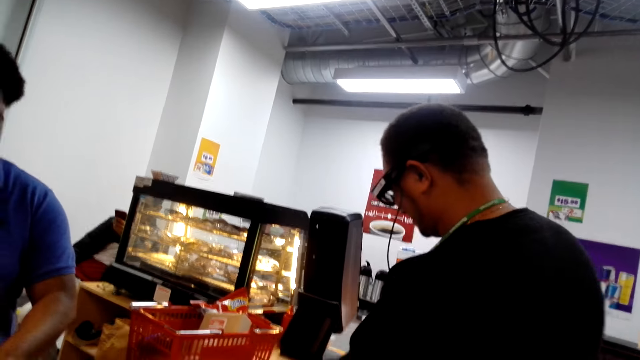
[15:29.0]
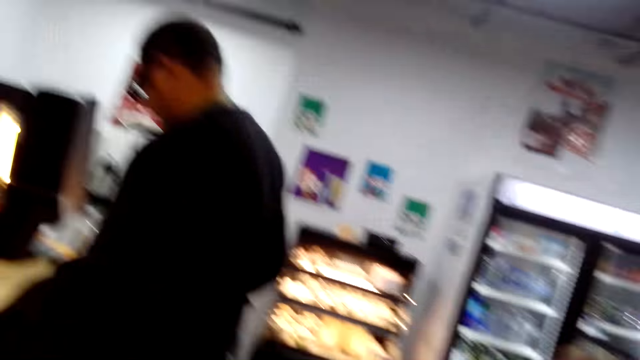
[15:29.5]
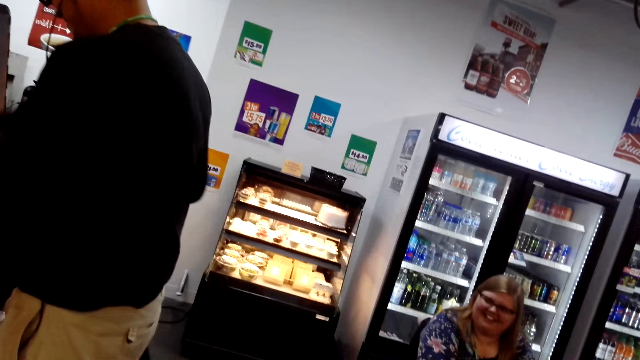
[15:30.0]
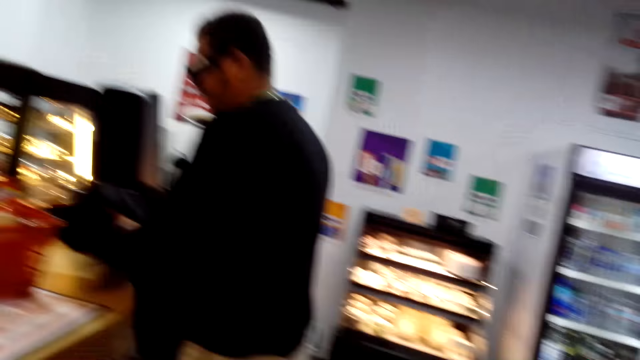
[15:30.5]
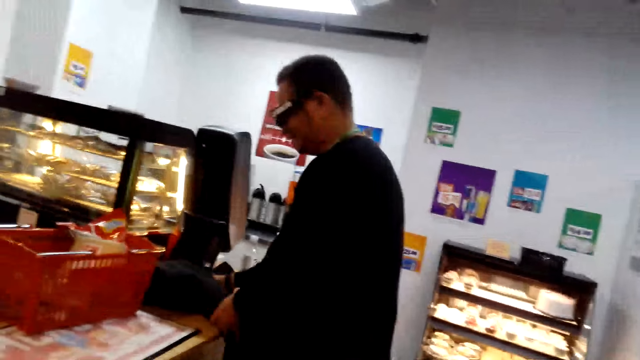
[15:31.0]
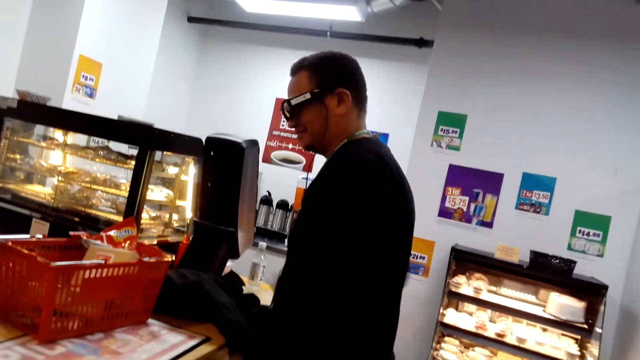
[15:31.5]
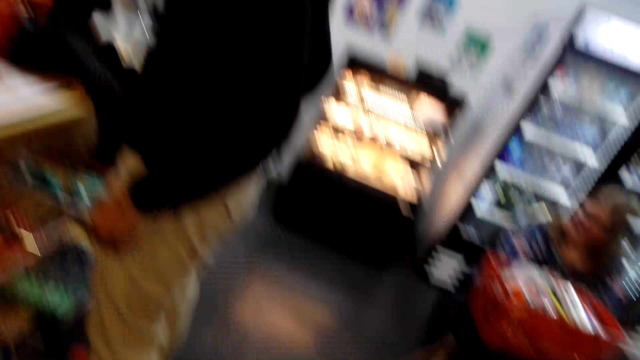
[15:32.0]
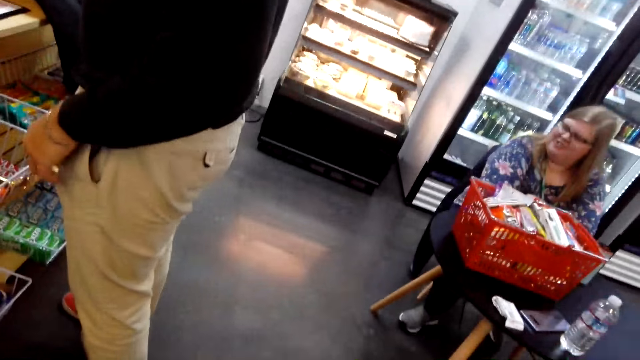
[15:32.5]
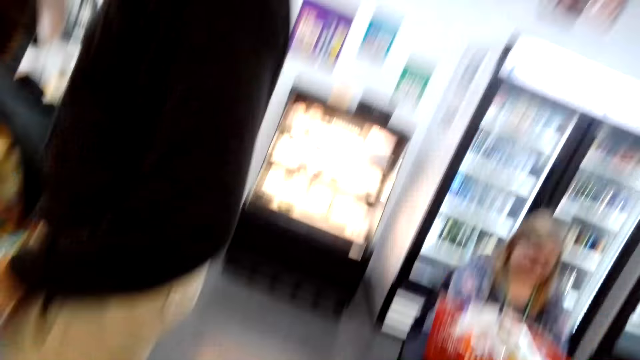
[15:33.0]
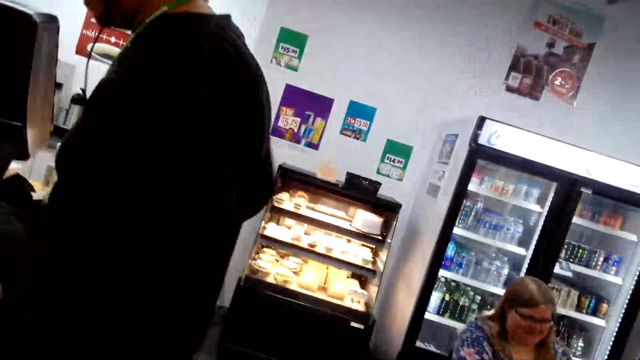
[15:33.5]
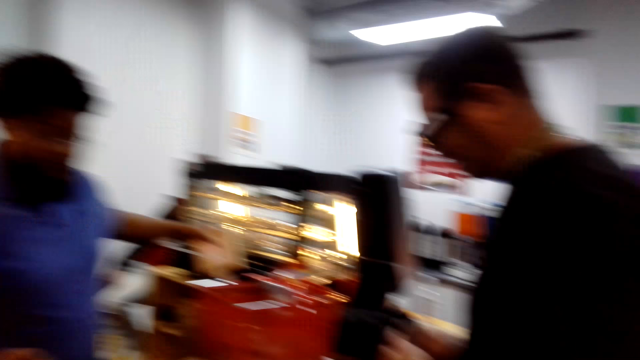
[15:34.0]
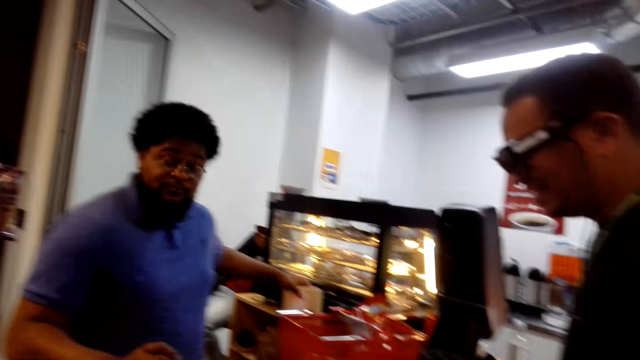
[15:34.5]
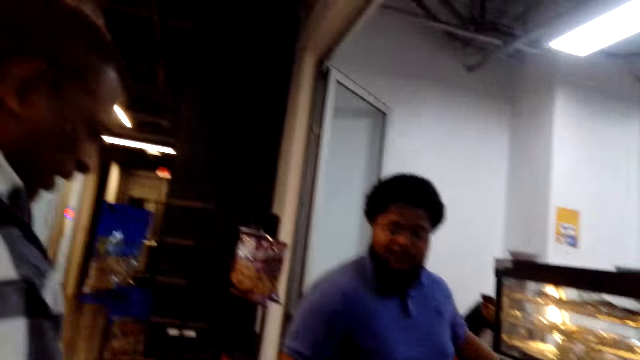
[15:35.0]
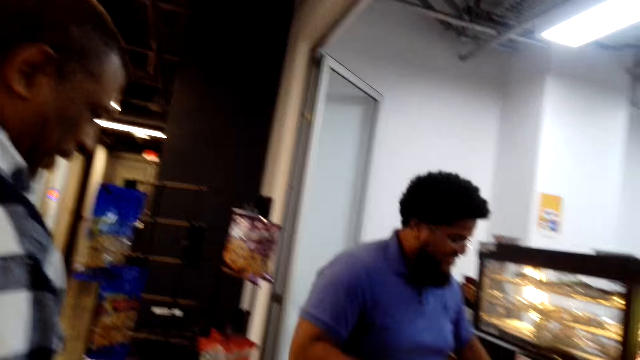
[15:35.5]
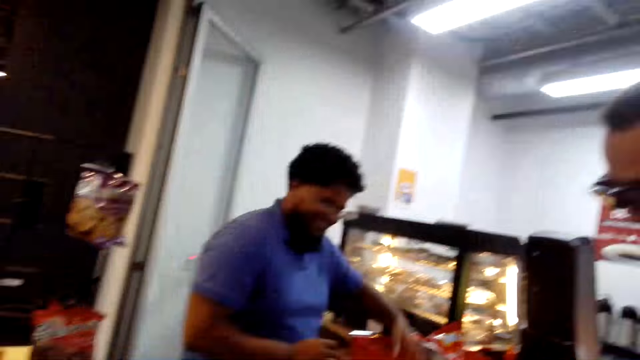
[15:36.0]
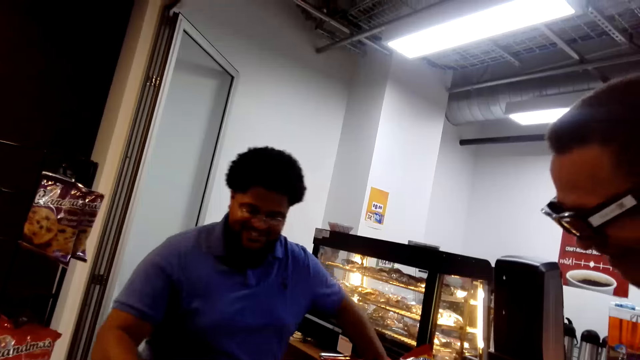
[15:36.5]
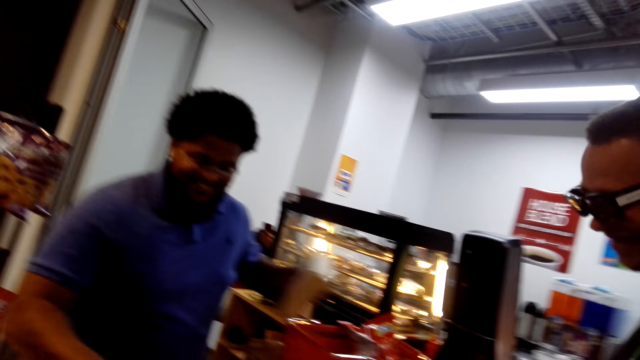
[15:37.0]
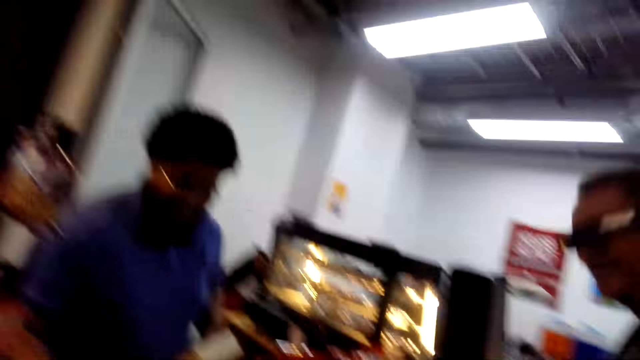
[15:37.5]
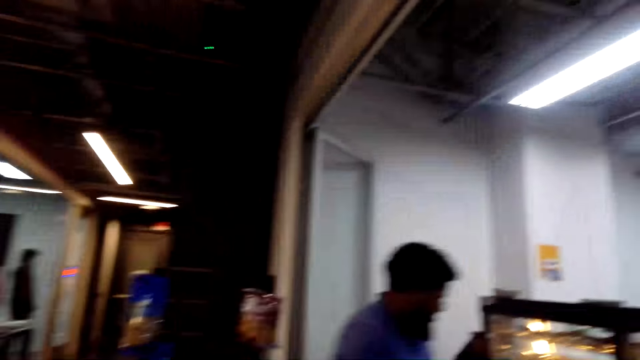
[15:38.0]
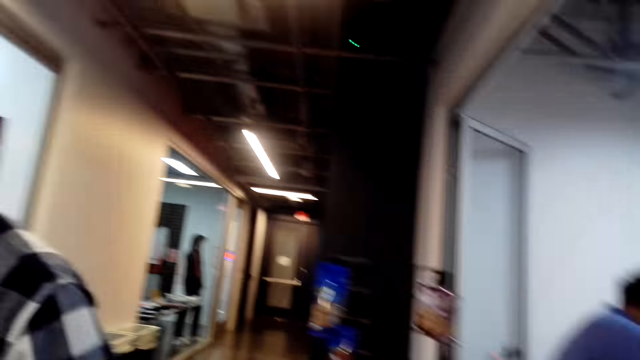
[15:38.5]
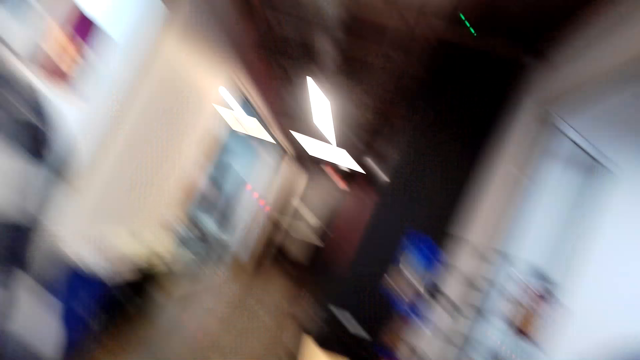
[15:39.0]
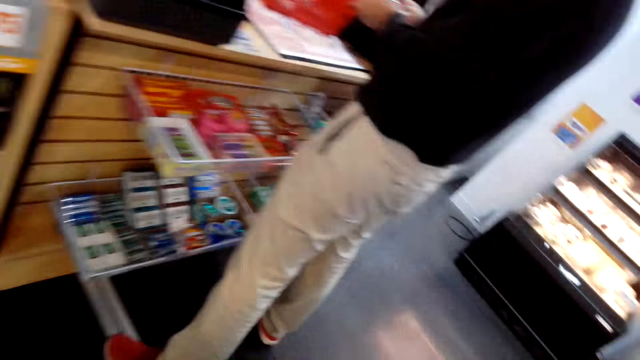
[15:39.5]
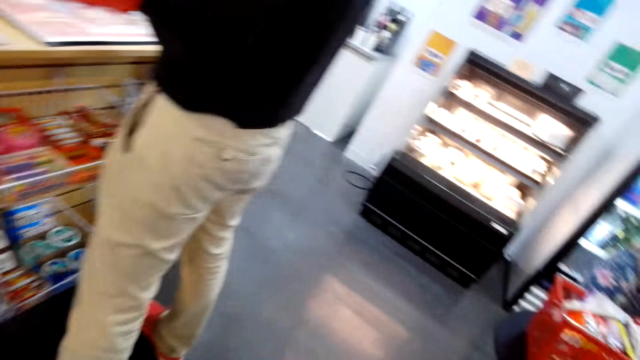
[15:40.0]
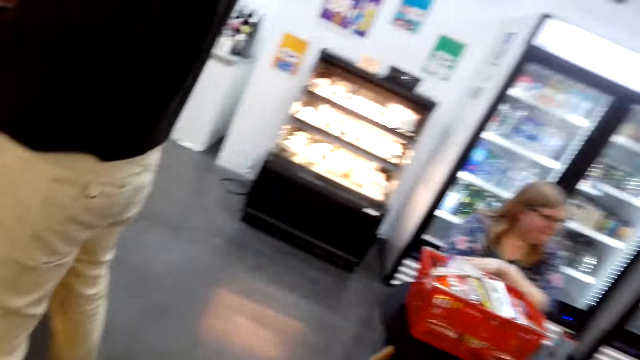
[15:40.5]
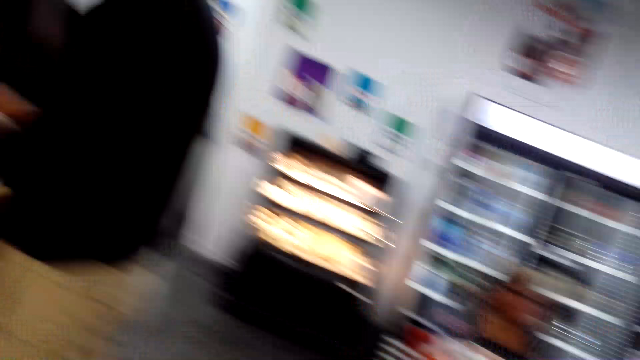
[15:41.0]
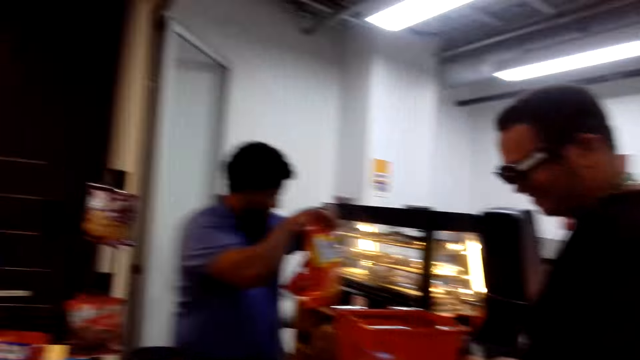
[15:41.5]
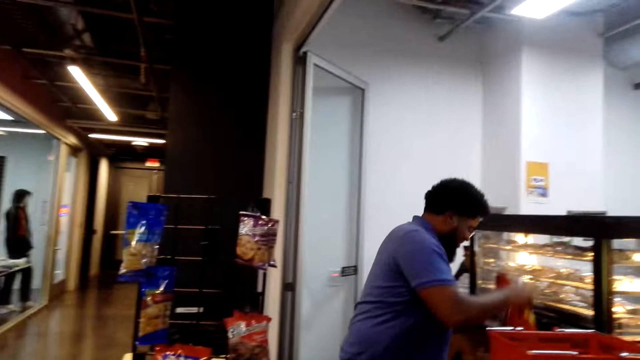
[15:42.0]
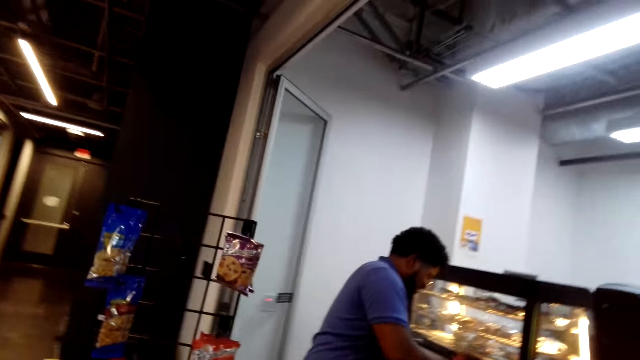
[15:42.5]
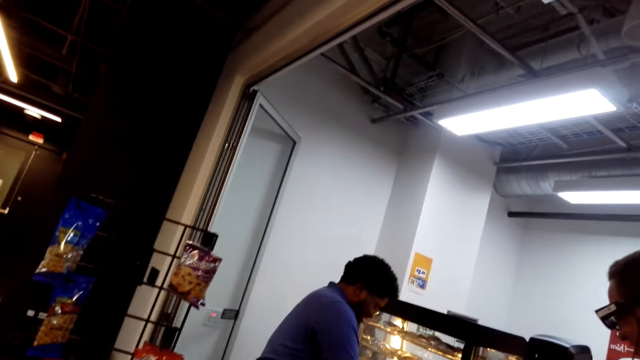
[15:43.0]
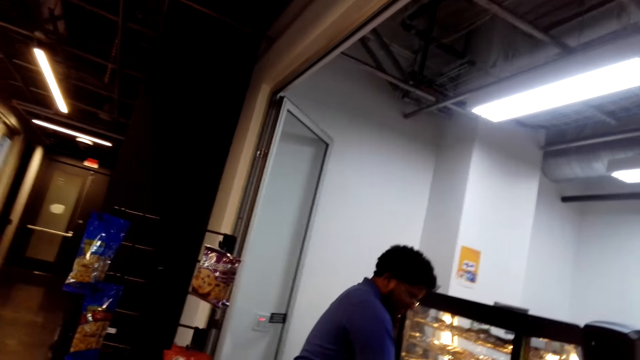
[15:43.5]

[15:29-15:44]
A man calculates the goods. Another man moves the hands and drops the clothes. The first man packs the goods. The camera wearer laughs. A person calculates the items on the computer. The first man drops the goods. The camera wearer looks around. The first man drops the package.

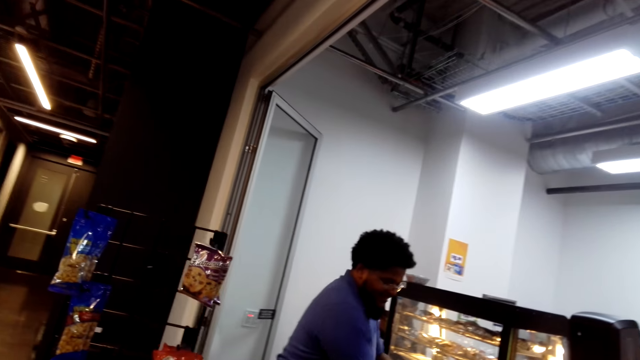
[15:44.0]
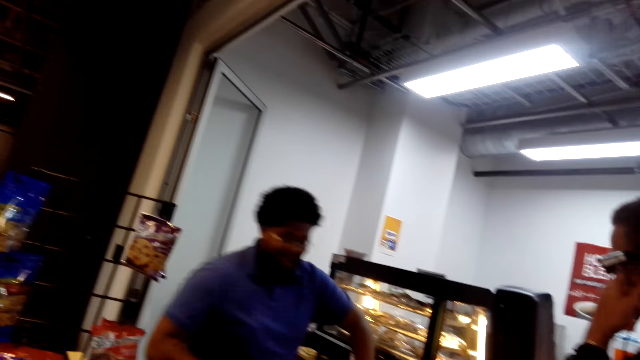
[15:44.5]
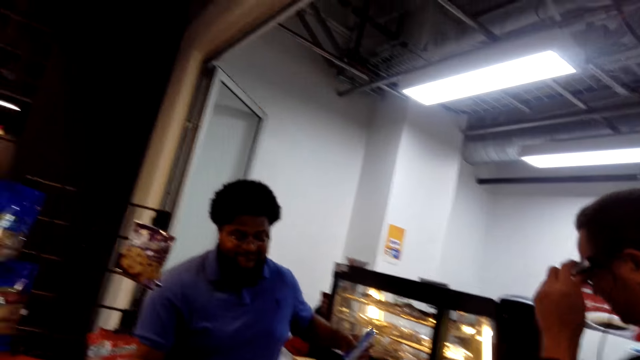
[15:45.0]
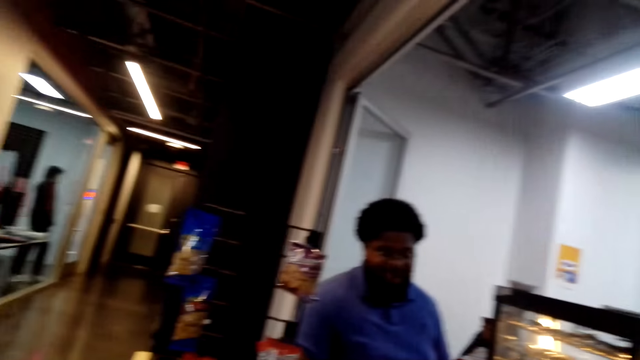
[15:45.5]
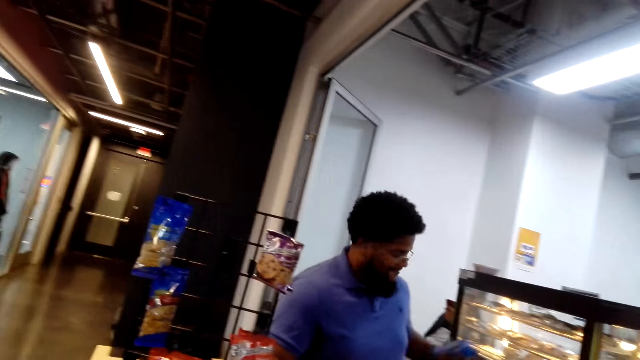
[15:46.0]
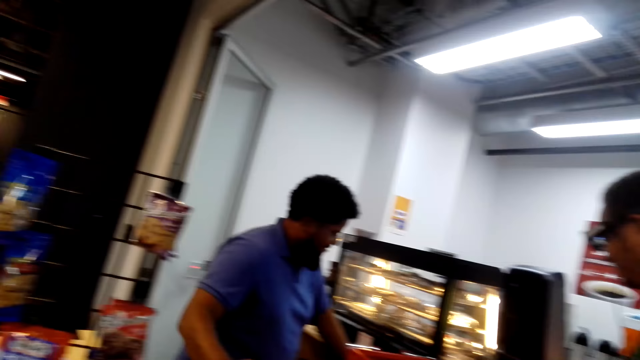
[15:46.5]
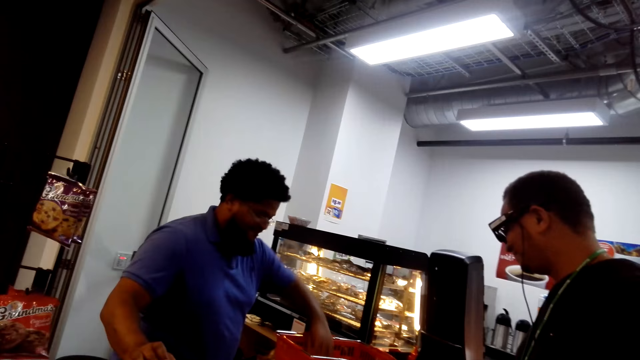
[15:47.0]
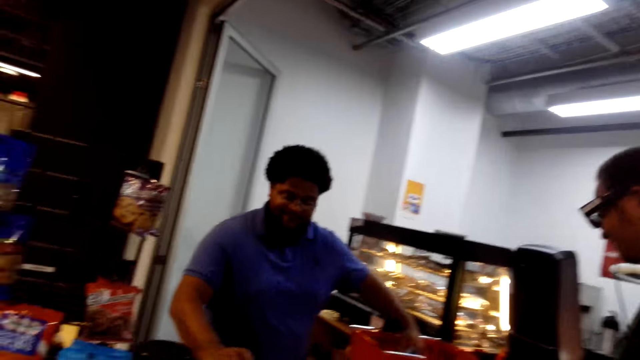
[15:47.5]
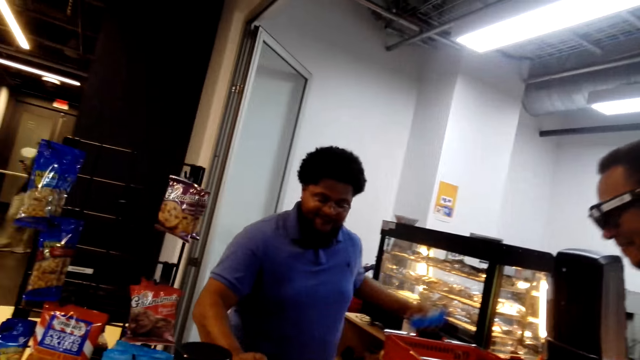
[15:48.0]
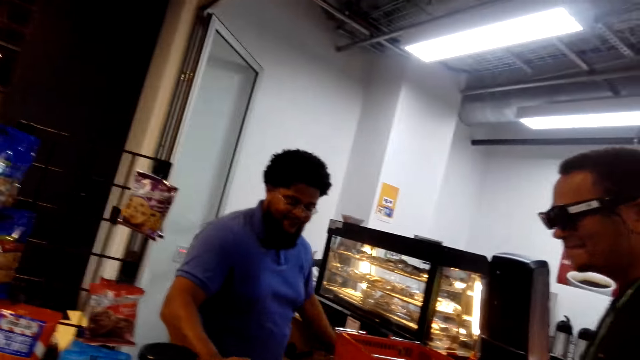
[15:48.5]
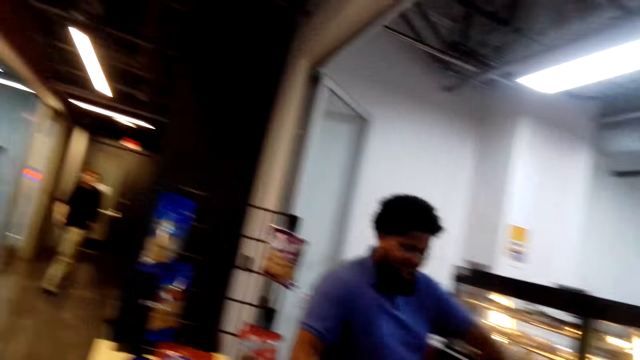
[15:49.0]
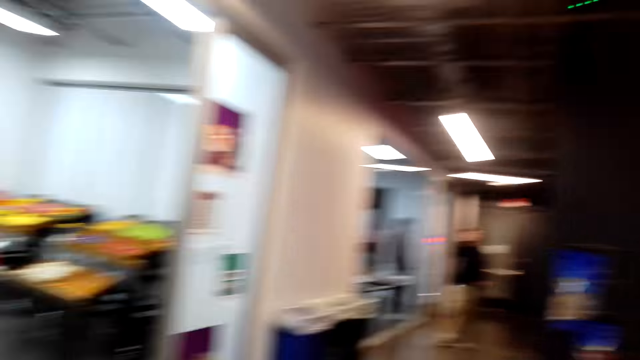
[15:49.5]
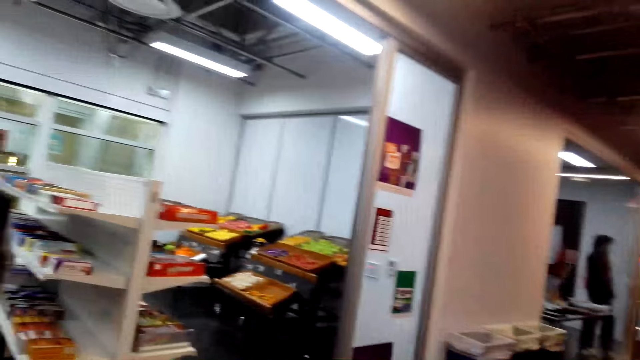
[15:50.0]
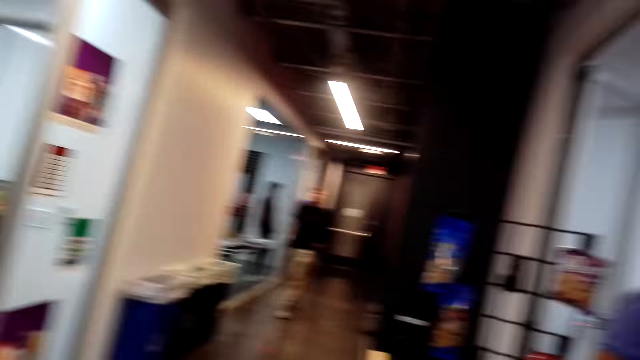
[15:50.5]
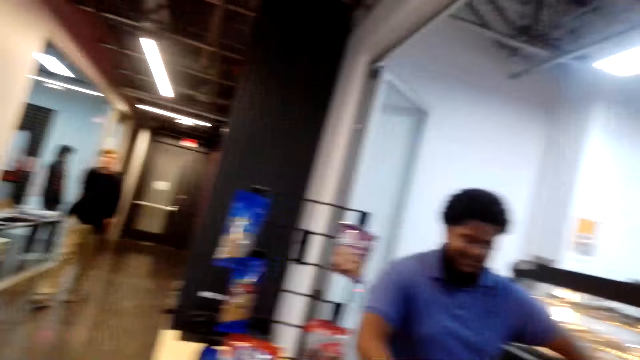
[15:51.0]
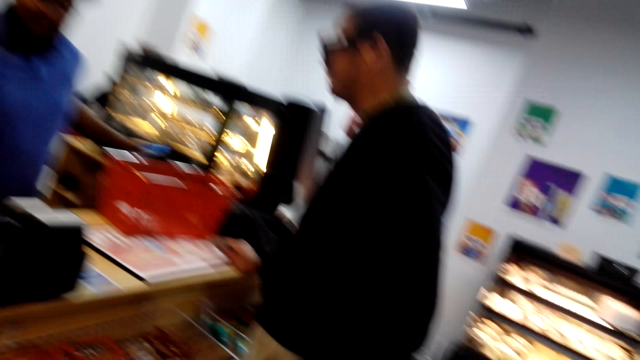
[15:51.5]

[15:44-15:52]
A man looks around and picks up the goods. The camera wearer looks around.
